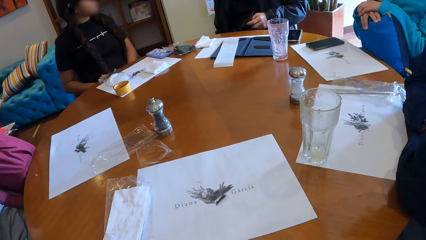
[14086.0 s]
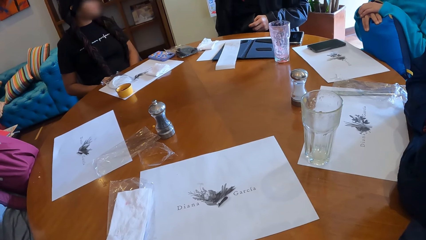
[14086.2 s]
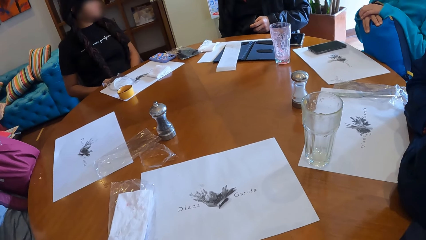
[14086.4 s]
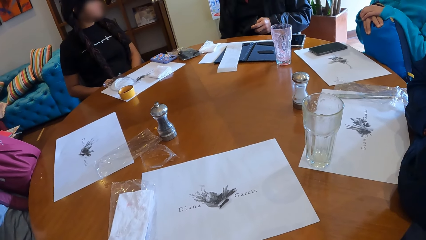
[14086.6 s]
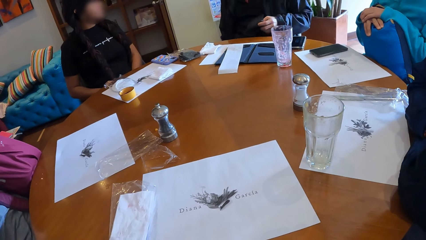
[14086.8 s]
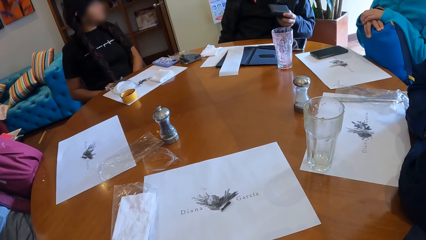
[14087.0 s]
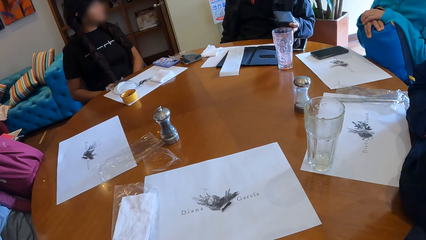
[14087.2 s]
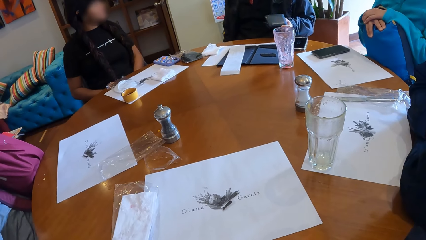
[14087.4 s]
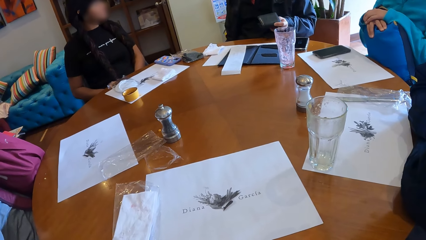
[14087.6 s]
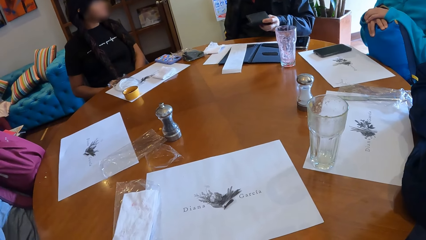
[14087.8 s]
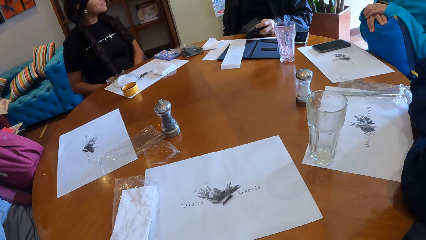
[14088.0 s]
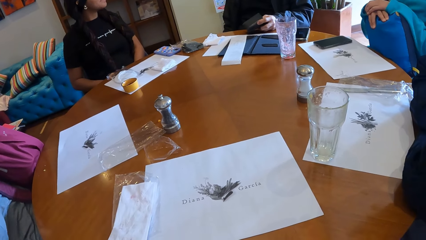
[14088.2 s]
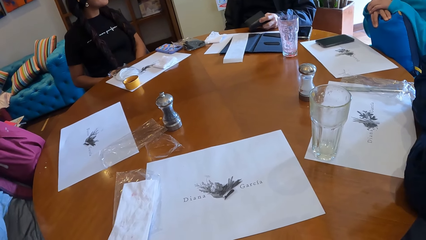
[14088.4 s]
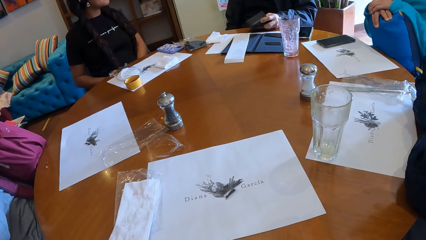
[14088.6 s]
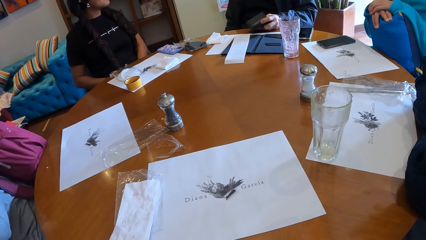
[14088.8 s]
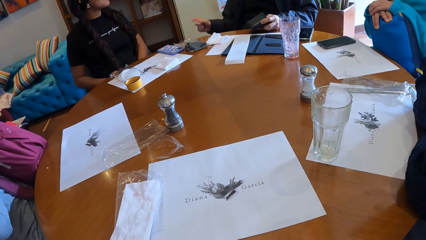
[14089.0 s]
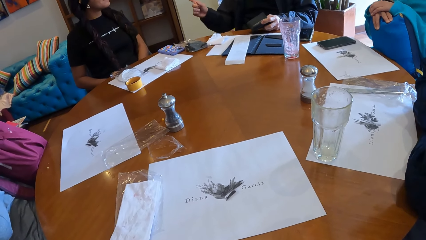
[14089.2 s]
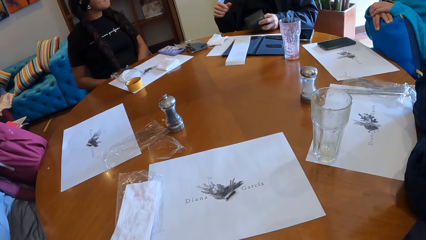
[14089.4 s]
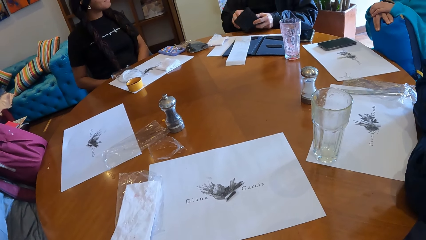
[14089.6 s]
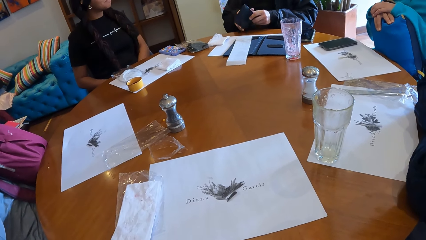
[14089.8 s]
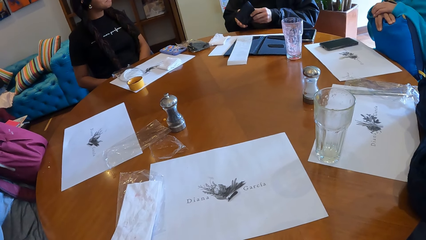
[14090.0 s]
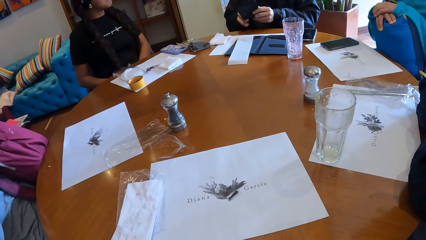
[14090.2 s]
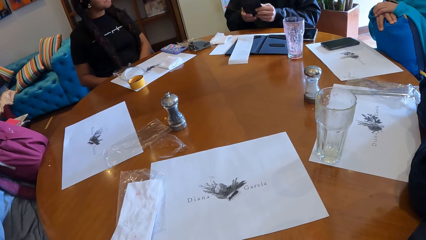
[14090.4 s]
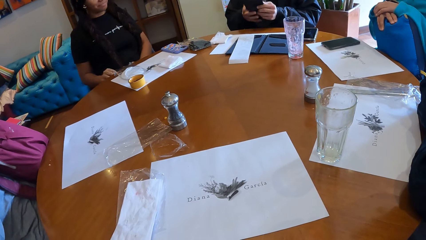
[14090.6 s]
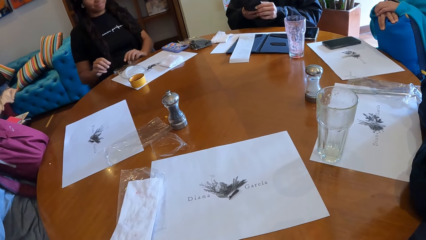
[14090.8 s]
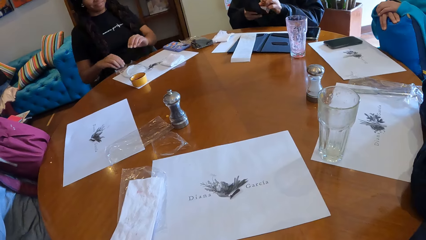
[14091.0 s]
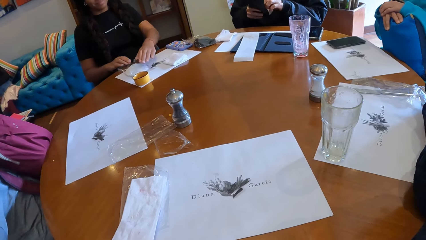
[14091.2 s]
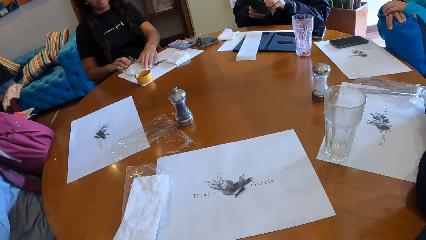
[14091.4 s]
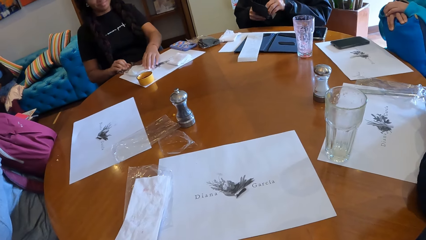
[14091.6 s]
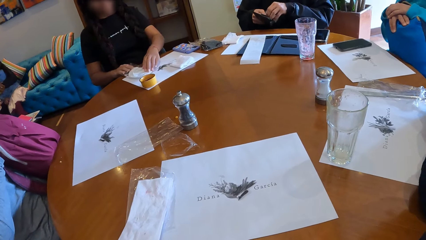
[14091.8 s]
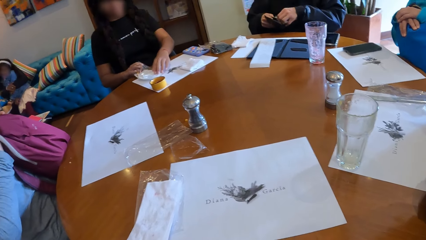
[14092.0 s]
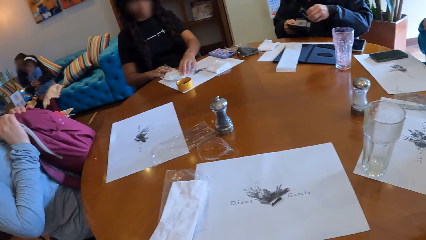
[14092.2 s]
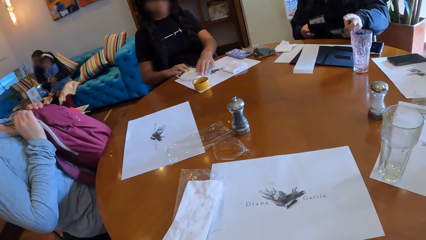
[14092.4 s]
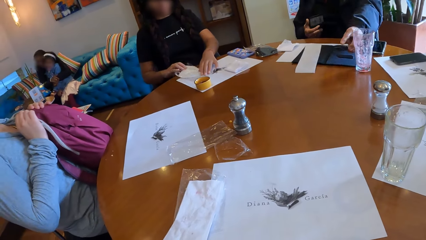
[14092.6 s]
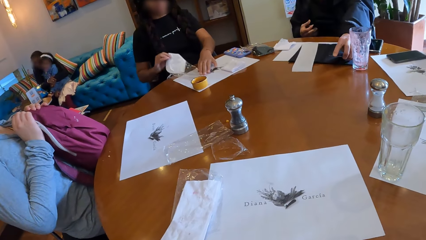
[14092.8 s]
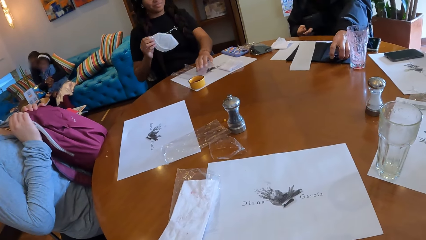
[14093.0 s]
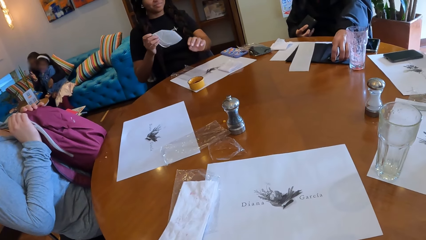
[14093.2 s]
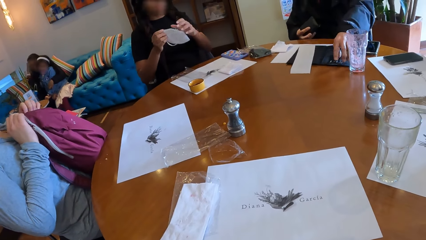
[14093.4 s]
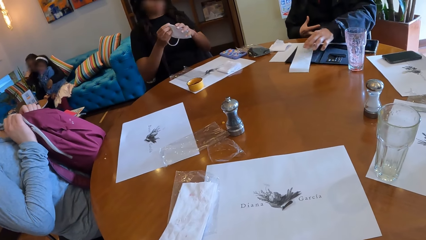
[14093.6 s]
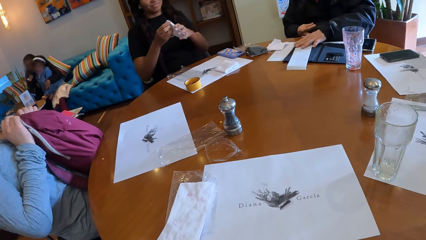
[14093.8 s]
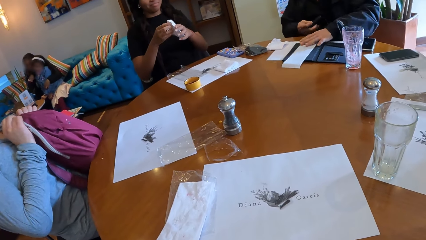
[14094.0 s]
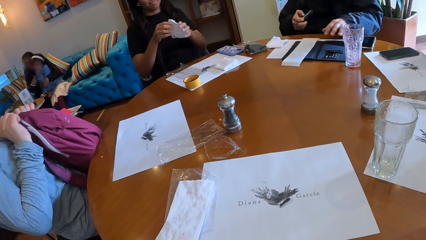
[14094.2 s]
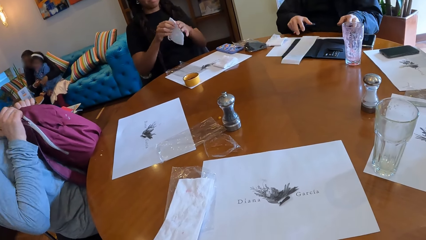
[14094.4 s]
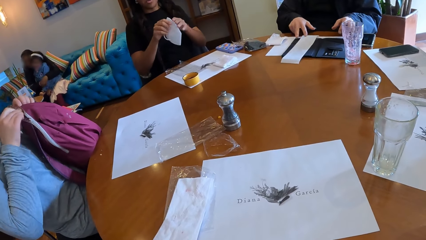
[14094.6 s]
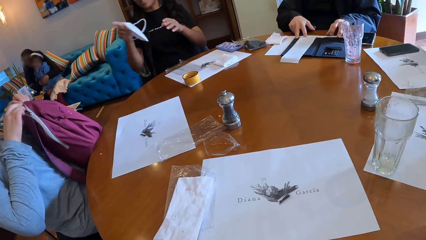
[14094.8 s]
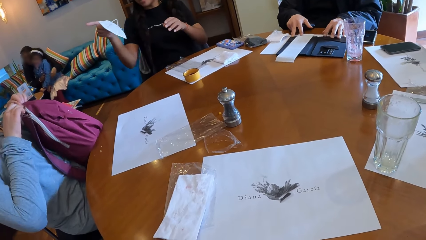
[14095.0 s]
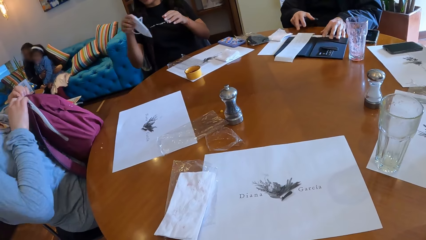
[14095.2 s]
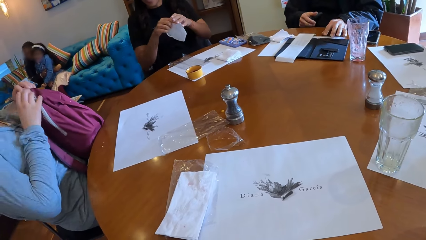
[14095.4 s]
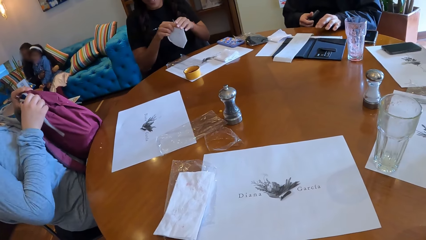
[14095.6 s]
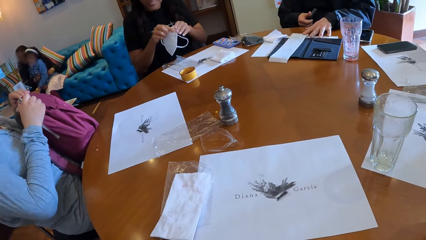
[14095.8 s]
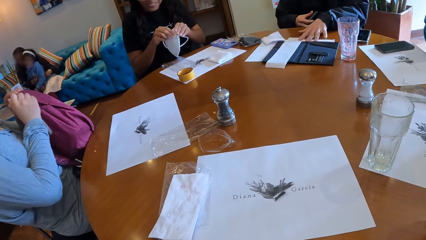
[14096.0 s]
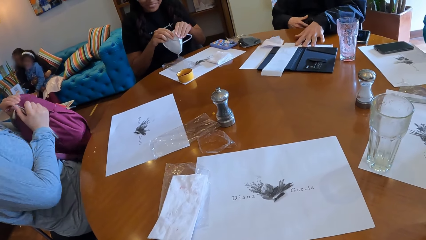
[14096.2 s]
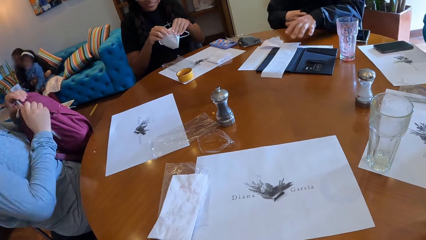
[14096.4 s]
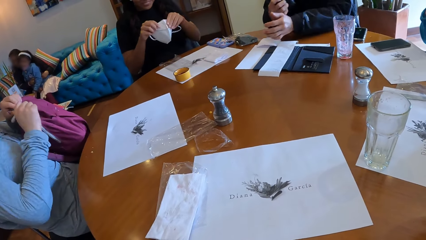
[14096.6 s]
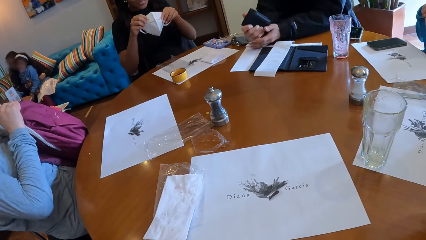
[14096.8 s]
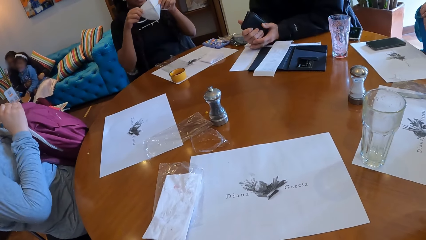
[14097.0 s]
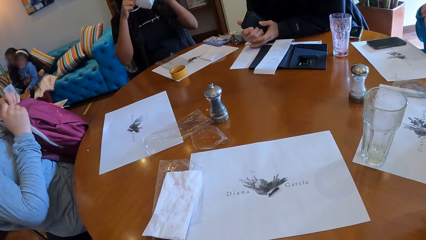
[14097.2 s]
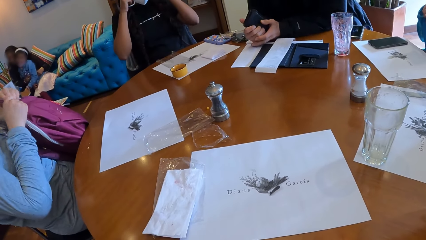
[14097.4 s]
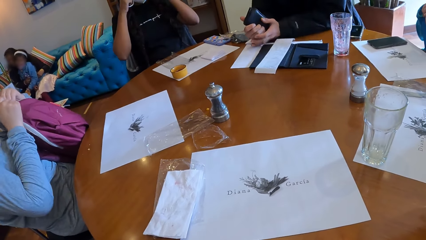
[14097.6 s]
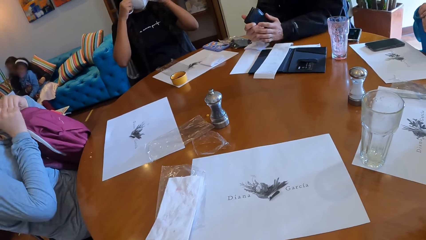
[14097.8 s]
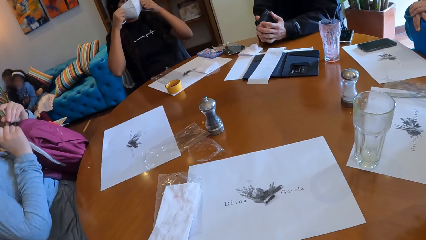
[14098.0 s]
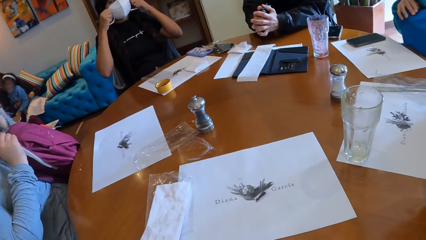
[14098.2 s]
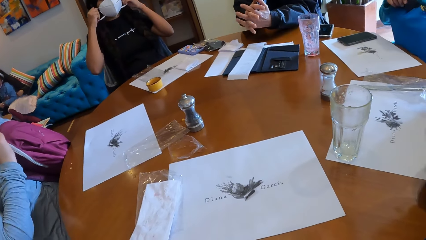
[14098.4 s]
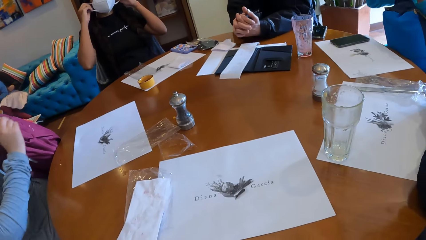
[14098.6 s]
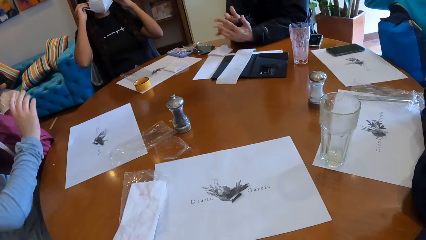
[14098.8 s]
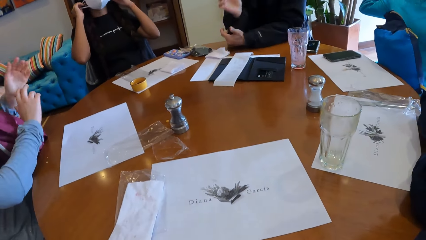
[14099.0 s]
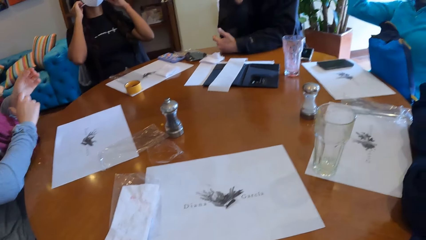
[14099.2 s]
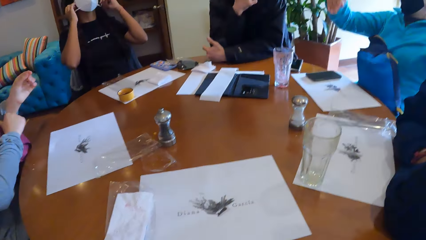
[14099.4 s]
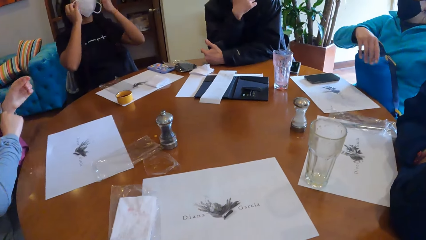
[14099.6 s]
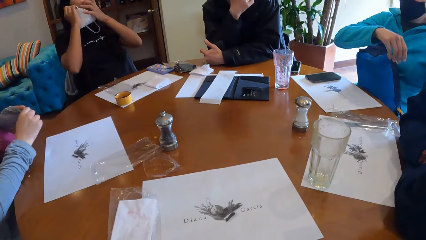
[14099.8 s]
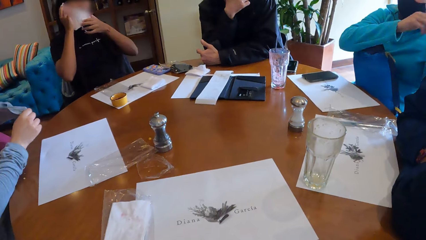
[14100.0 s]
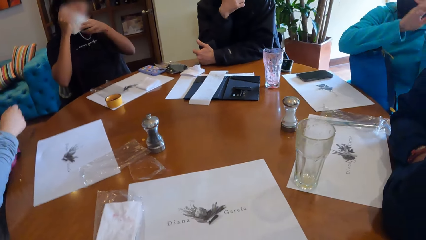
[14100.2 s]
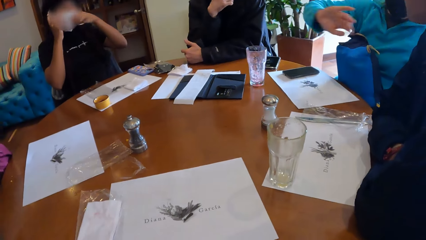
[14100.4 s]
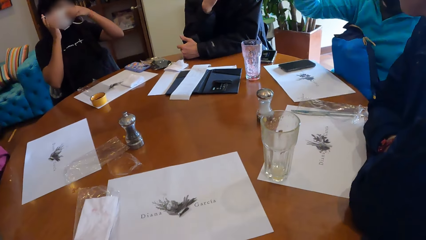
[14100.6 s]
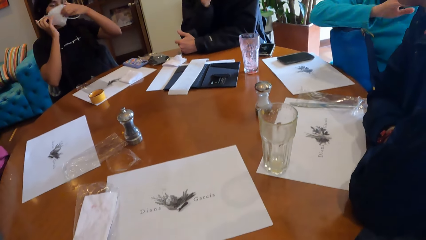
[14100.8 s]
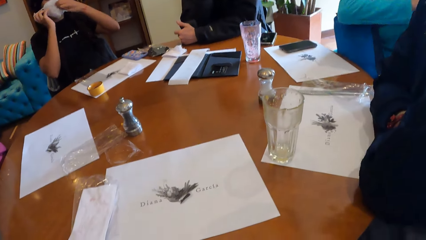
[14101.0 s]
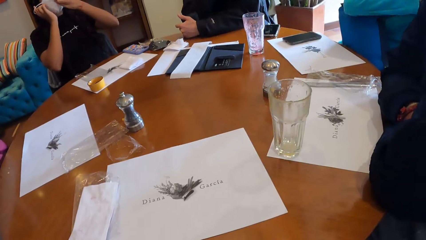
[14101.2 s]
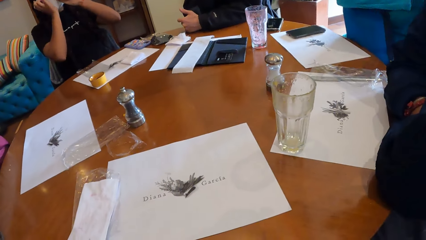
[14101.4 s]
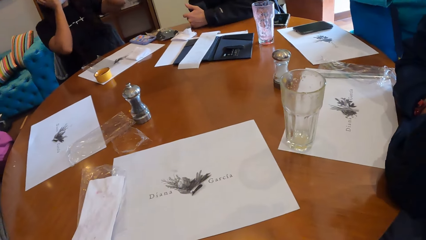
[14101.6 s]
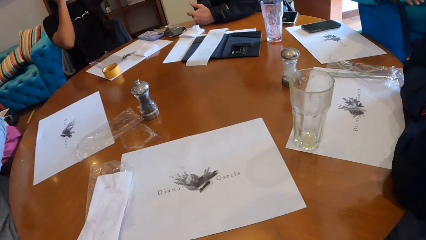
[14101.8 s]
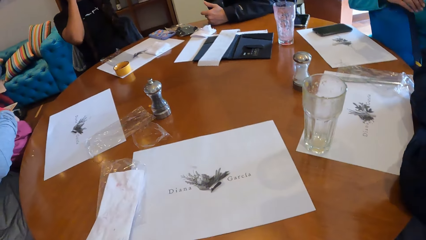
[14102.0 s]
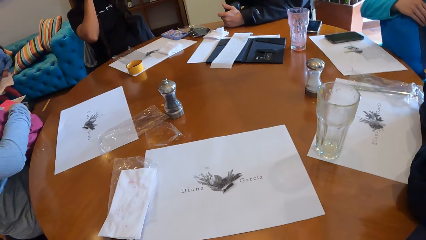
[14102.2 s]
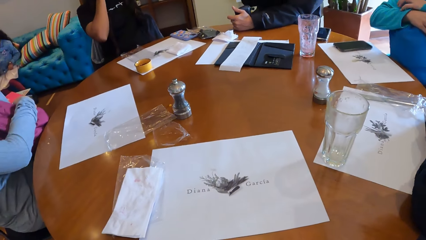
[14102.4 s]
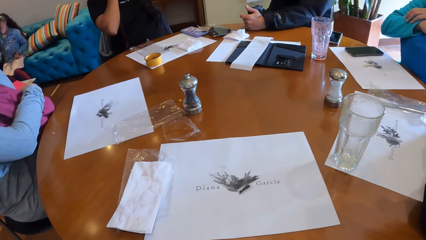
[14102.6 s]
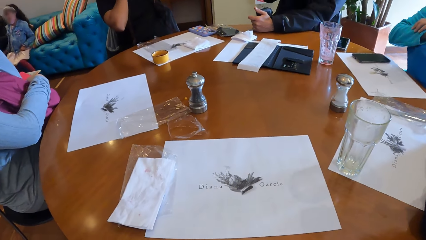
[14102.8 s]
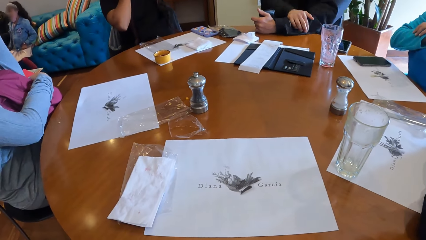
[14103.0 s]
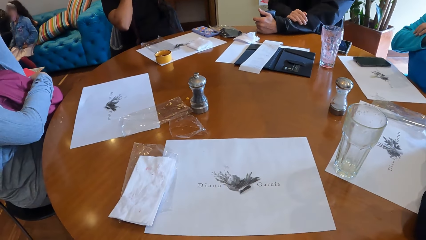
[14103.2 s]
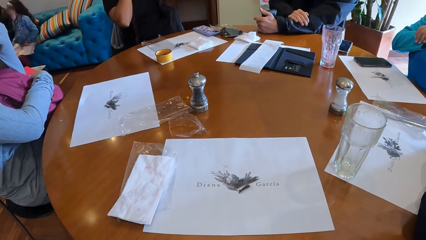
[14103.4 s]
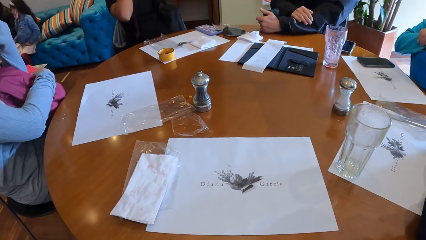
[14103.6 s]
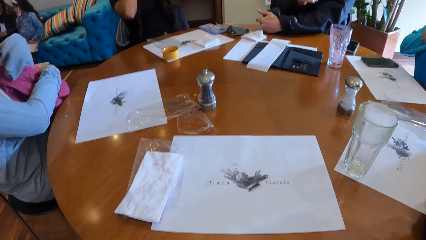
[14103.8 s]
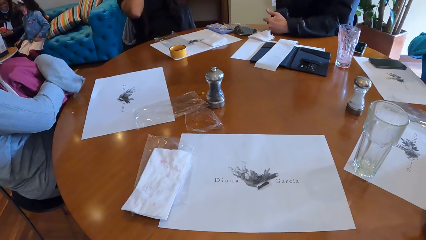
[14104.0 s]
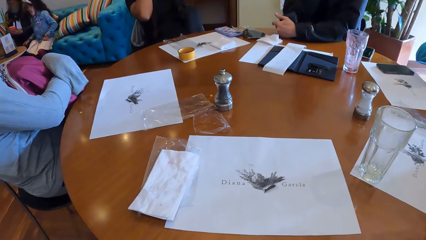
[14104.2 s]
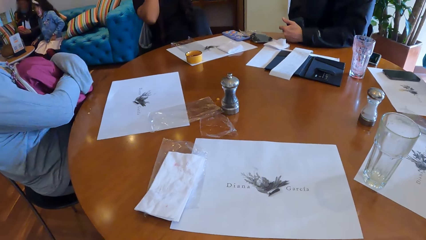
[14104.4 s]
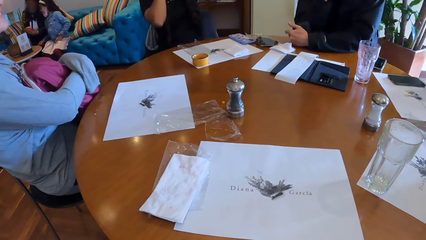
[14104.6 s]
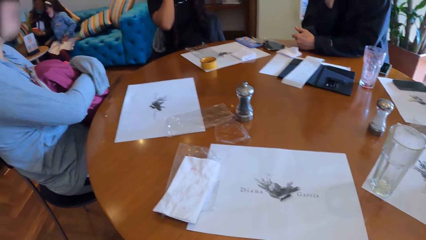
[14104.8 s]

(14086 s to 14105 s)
A man converses with a woman. The woman takes a nose mask from a nylon on the table. A lady removes something. The man takes a credit card from the wallet with his left hand, drops the credit card on the receipt case with his left hand, adjusts the receipt on the receipt case with his right hand and moves the receipt case forward with both hands. The woman converses with another woman. The lady pushes a file. The man moves the receipt case forward with his right hand. The first woman wears the nose mask on her face with both hands. The lady rests her hands on the table. The other woman adjusts her left sleeve with her right hand. A third woman converses with everyone on the table. The lady raises her hand. Another lady moves her hand.
